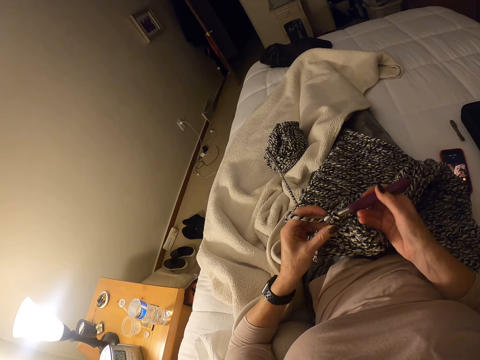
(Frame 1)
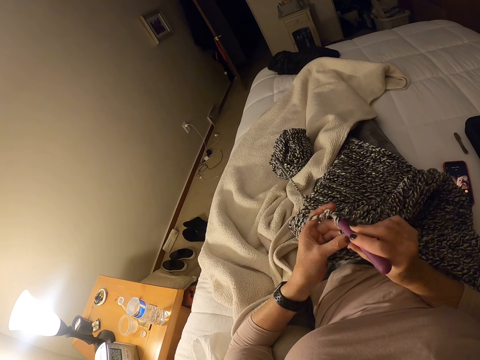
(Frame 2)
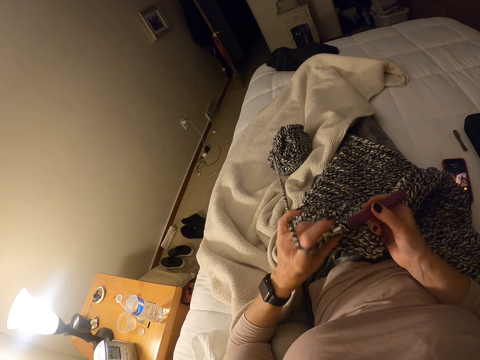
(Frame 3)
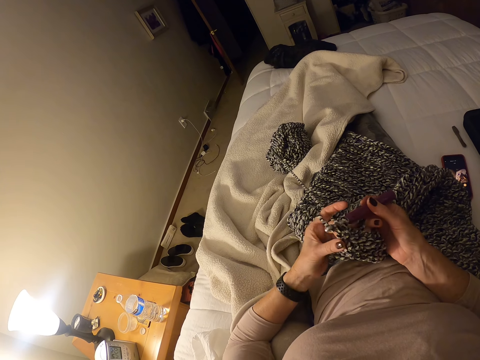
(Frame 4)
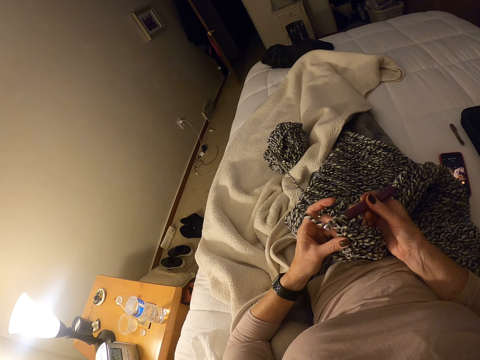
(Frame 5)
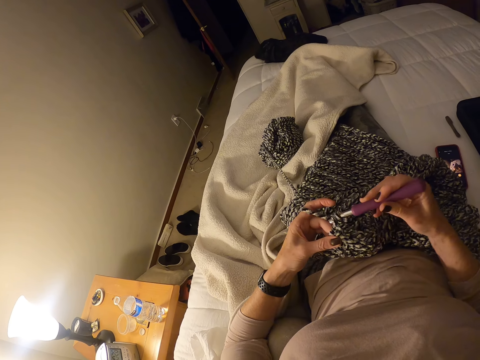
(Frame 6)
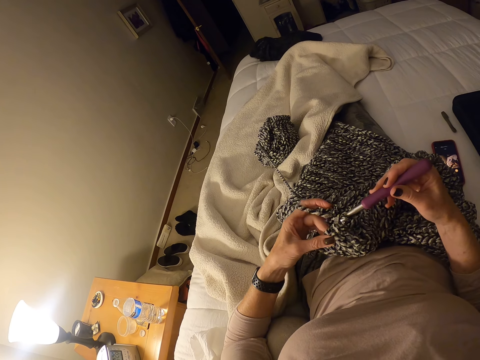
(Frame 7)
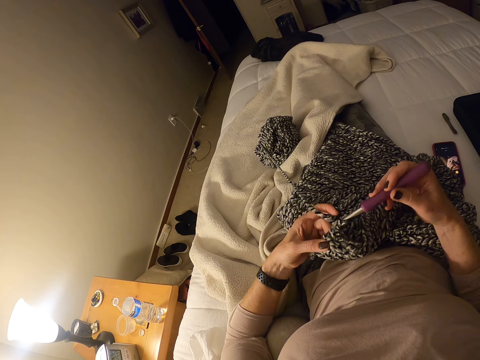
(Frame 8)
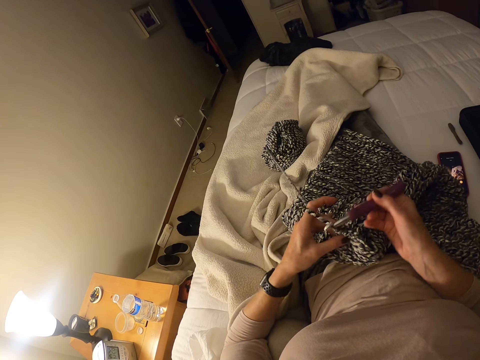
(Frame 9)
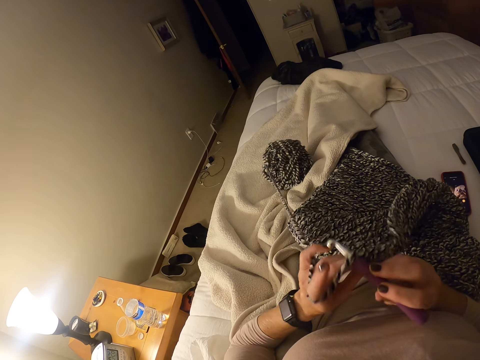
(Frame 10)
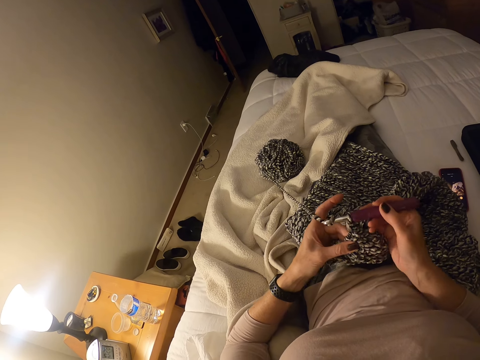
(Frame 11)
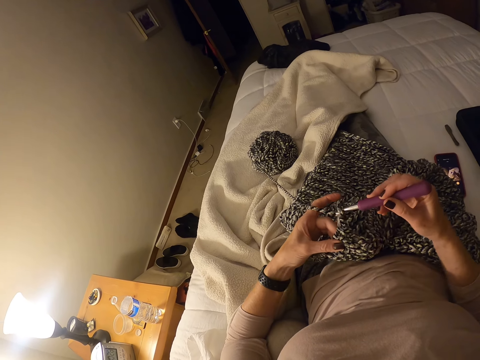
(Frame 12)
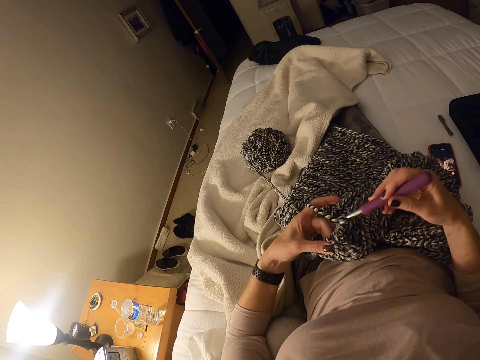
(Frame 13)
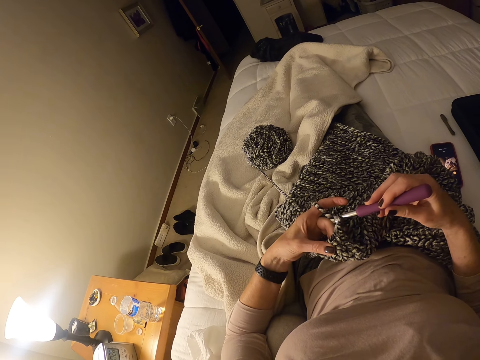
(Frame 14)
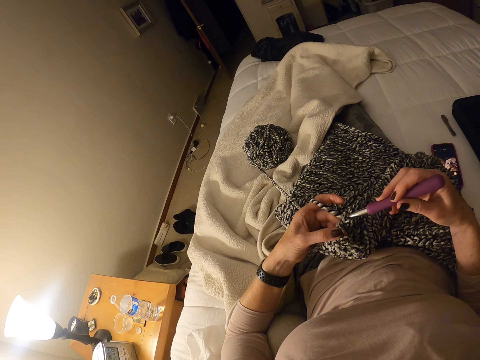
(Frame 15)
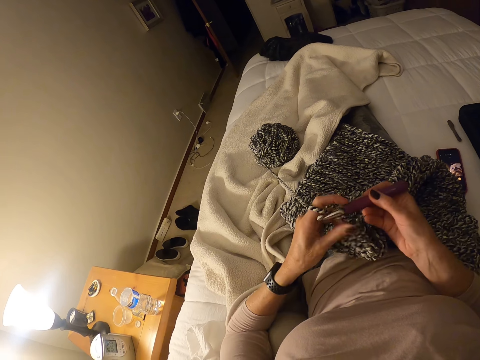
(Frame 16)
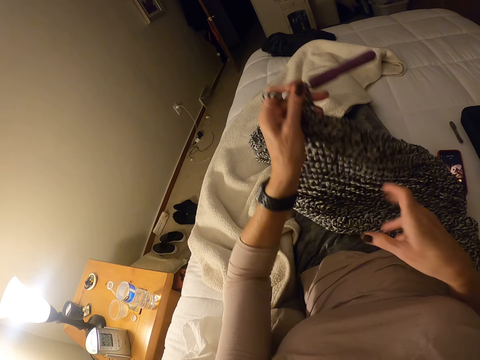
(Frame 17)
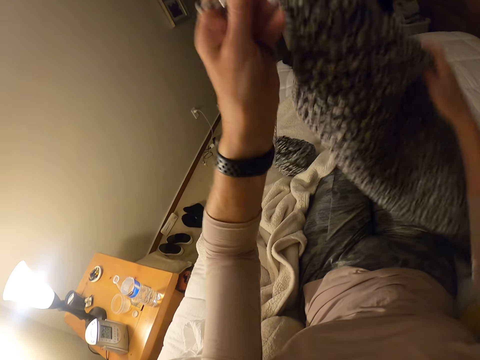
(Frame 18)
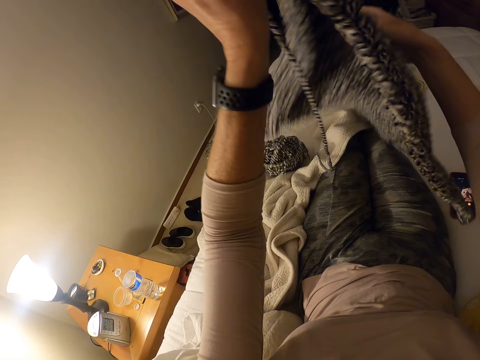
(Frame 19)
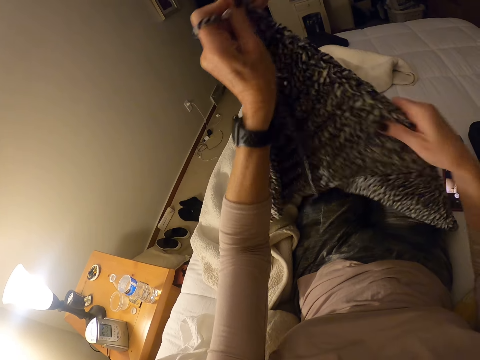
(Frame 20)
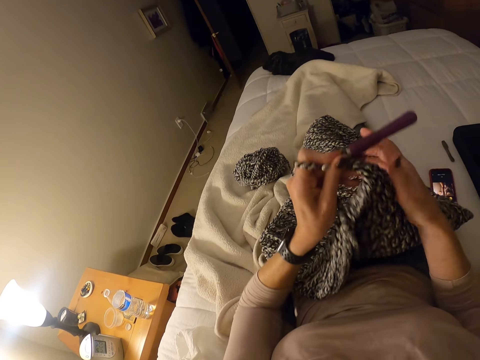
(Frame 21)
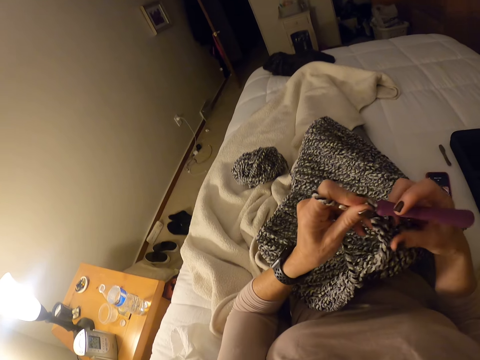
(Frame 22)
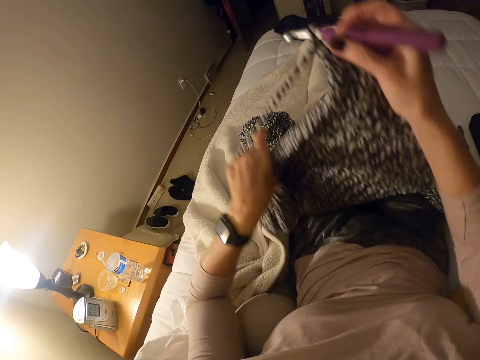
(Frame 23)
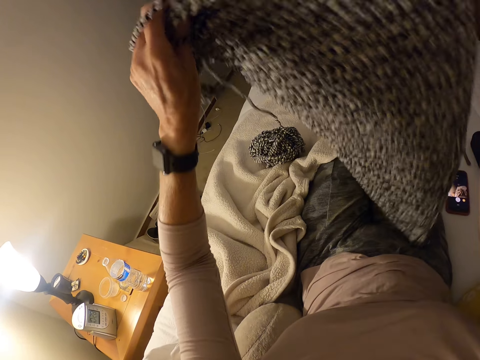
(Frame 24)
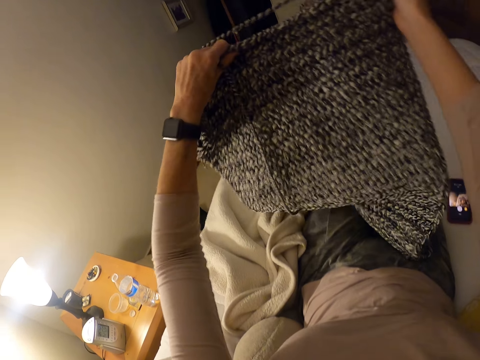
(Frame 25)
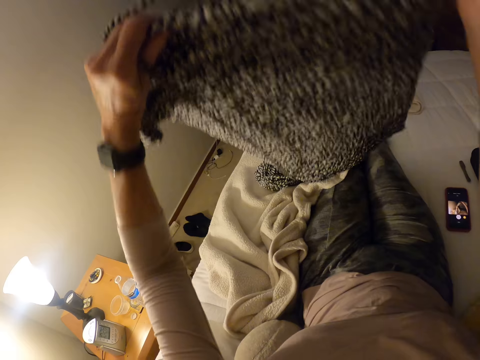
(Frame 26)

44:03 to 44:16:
The camera wearer pulls the strip of yarn with her left hand. She pulls the strip of yarn again. She inspects the crochet cloth. She knits the crochet. She passes the crochet hook to her left hand. She lifts the crochet cloth with her left hand. She turns the crochet. She adjusts the crochet cloth with her right hand. She drops the crochet on her thighs. She pulls the crochet. She holds the crochet hook with her right hand. She adjusts the crochet cloth with her left hand. She lifts the crochet.

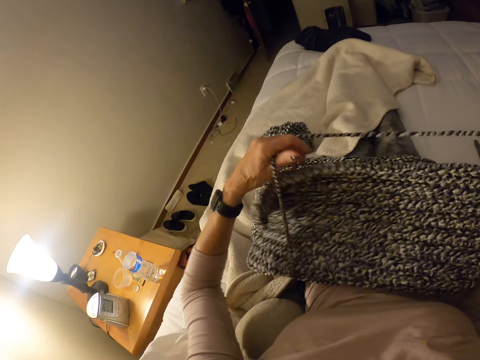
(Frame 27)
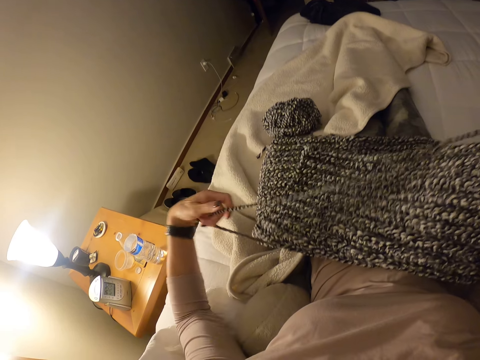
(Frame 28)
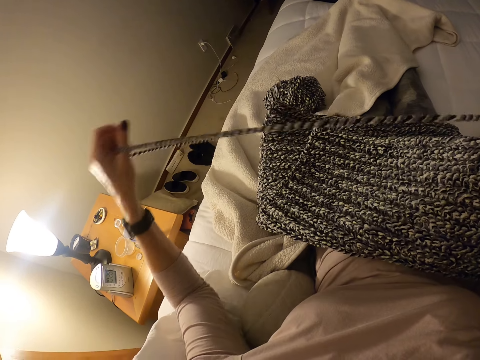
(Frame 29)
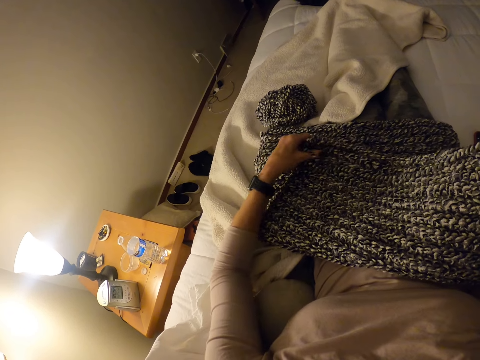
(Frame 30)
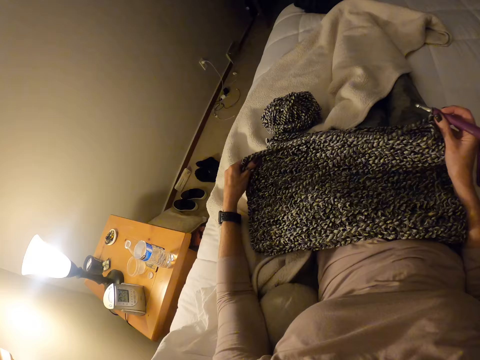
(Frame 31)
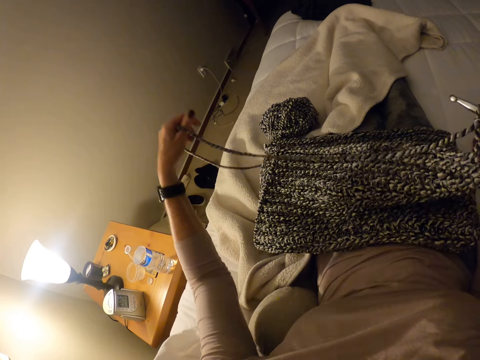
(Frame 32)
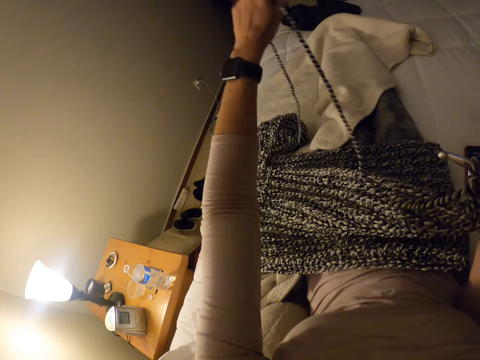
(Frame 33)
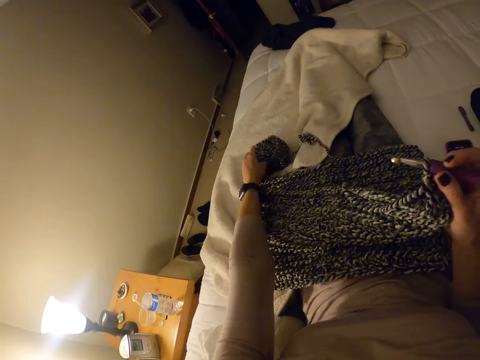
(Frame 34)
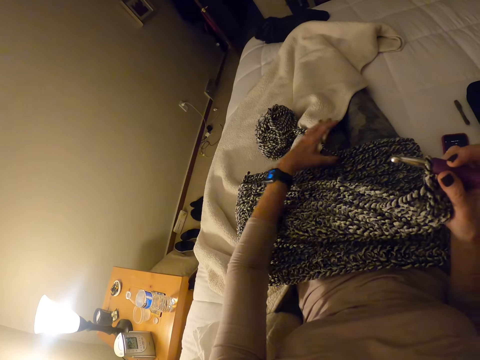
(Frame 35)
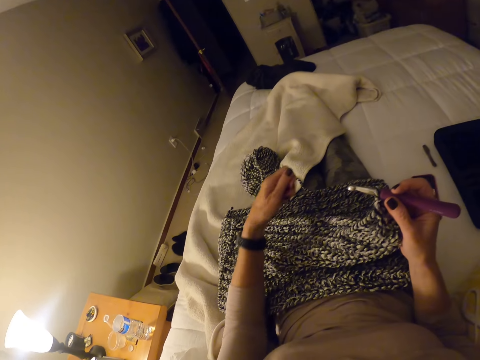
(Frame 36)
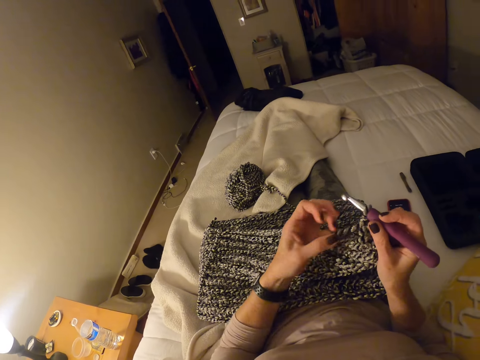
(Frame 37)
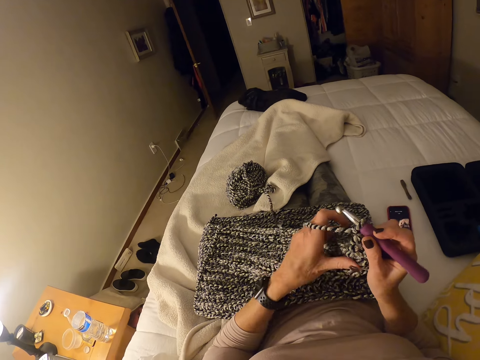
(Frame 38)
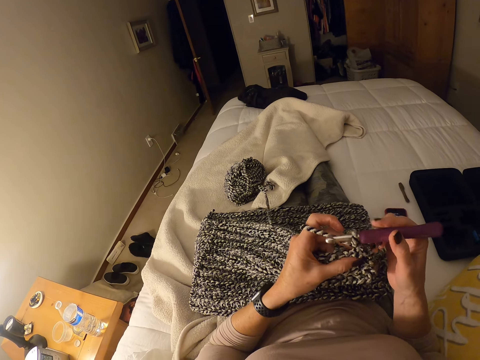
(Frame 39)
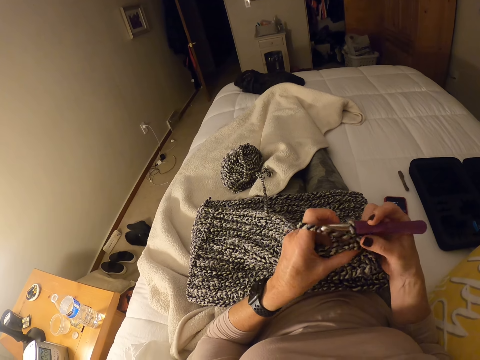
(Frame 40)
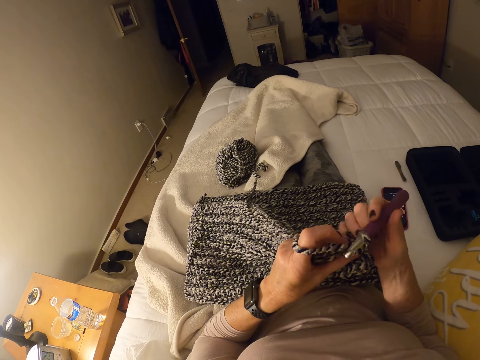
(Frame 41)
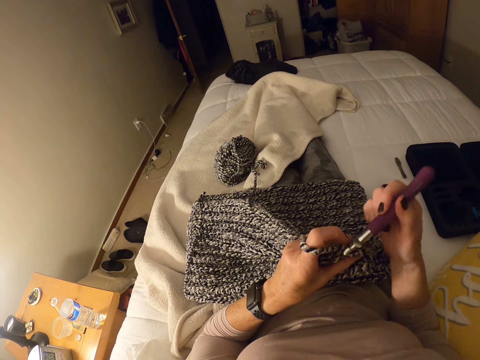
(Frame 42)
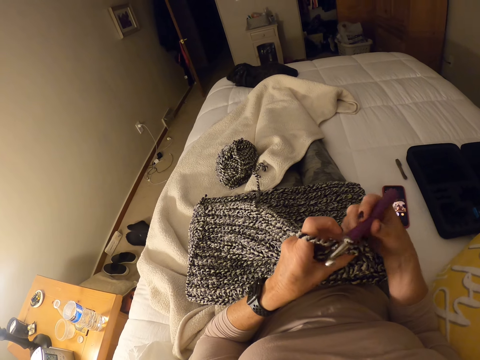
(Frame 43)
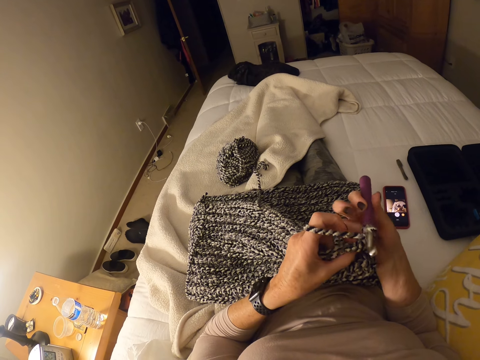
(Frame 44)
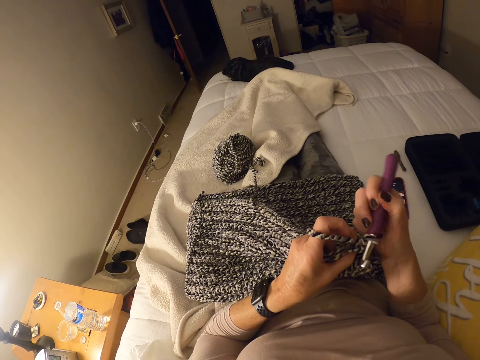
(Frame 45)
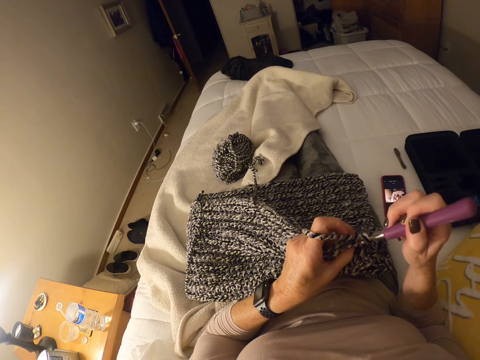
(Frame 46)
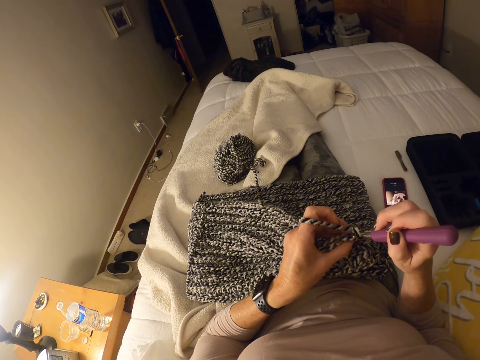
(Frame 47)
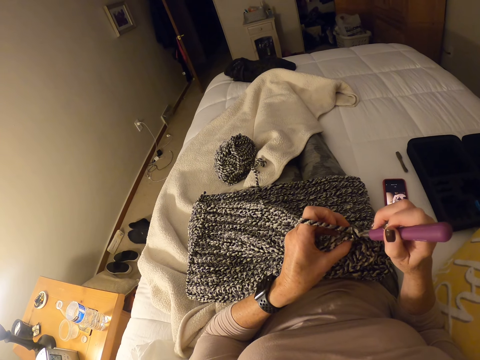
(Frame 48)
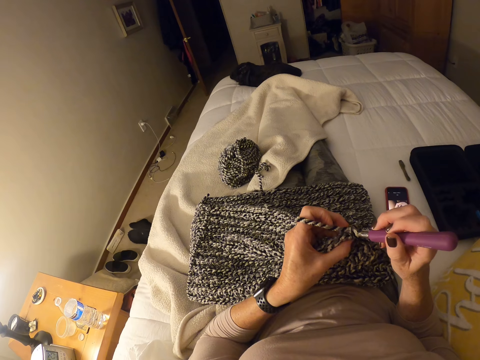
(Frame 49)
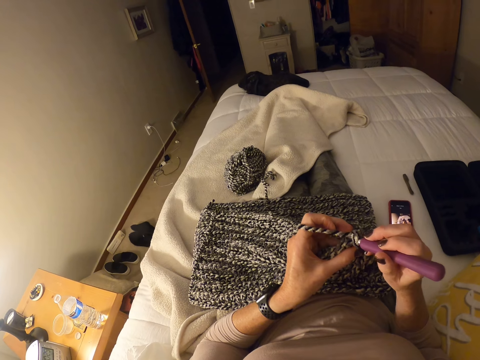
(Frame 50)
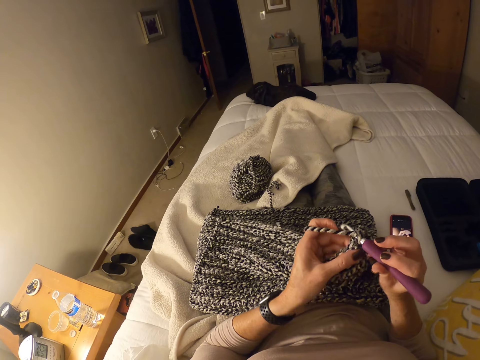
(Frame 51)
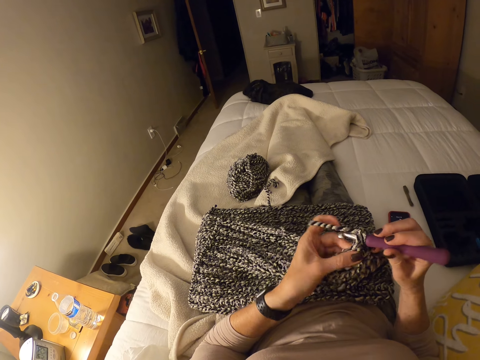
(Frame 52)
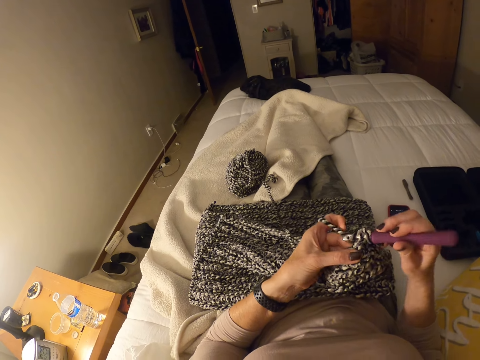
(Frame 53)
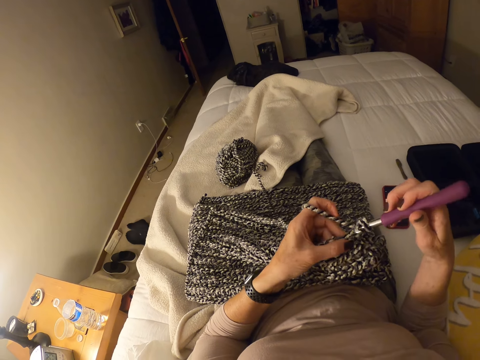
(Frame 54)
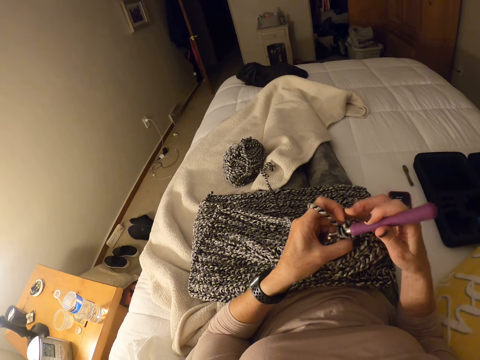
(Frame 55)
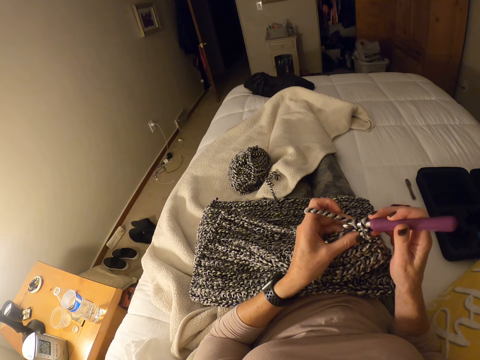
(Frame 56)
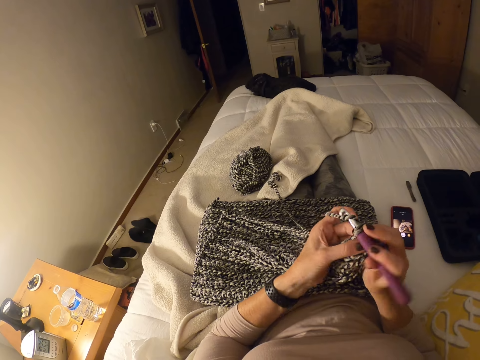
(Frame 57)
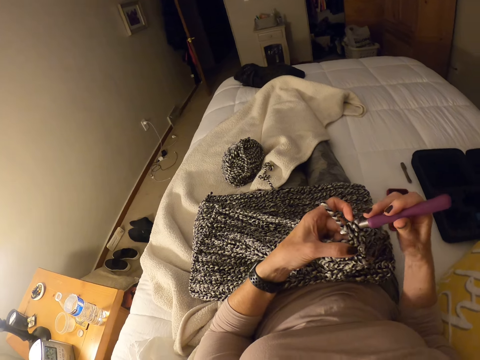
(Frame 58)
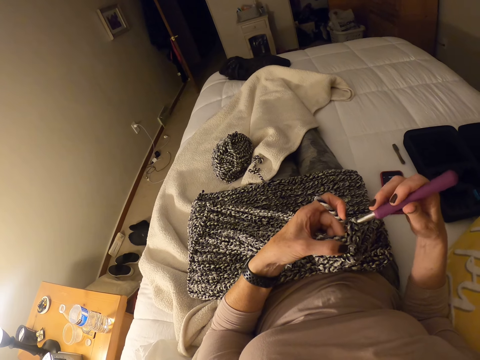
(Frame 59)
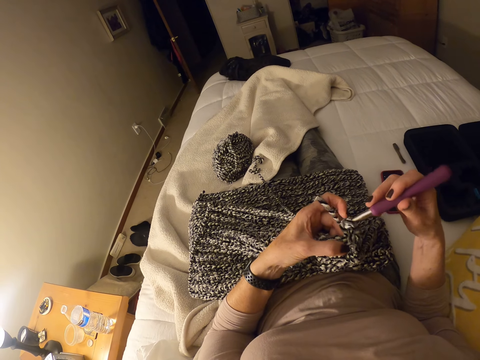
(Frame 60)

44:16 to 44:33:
The camera wearer straightens the crochet. She places the crochet on her tummy. She pulls a yarn. She places the yarn on the crochet. She lifts the crochet. She folds the crochet. She pulls the yarn. She adjusts the yarn with her left hand. She drops the yarn on her thigh. She picks up the yarn from the bed. She drops the yarn on the bed. She pulls the strip of yarn with her left hand. She holds the yarn. She grips the crochet. She holds a hook needle. She inspects the crochet cloth. She knits the crochet.
